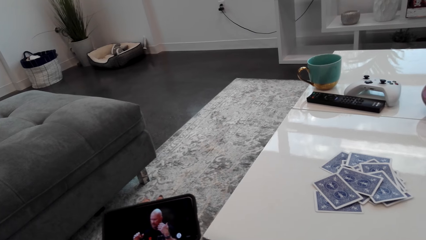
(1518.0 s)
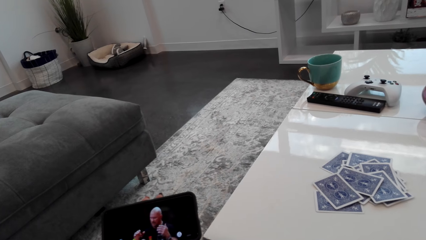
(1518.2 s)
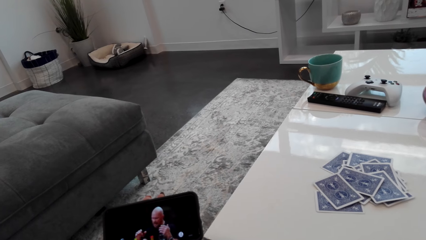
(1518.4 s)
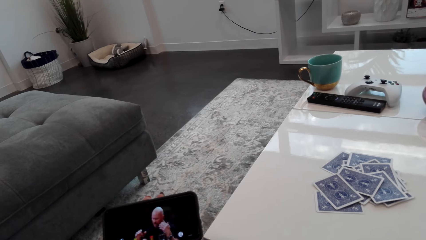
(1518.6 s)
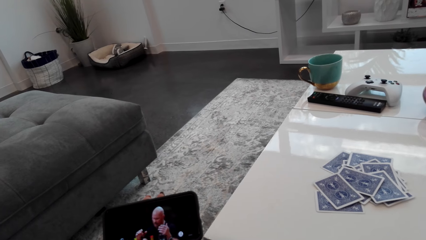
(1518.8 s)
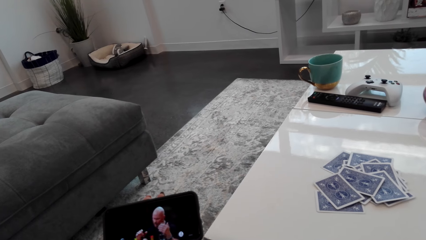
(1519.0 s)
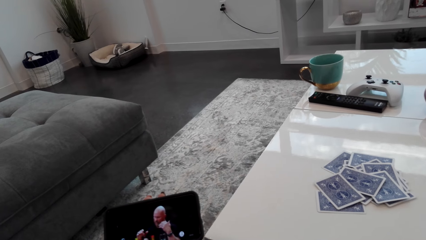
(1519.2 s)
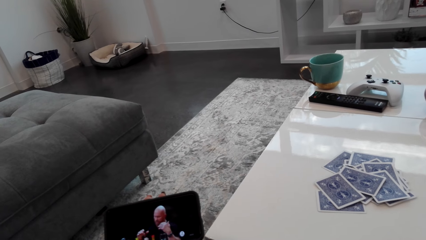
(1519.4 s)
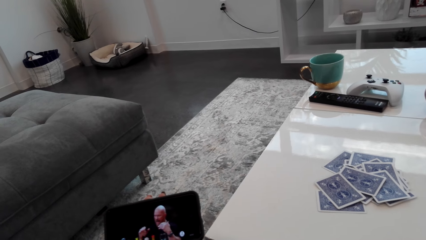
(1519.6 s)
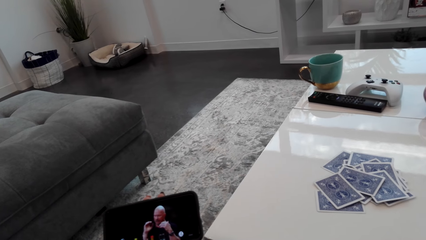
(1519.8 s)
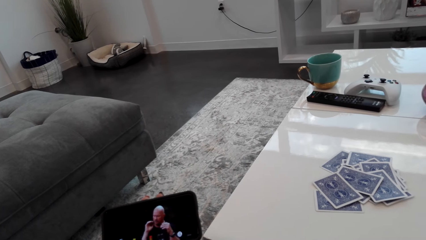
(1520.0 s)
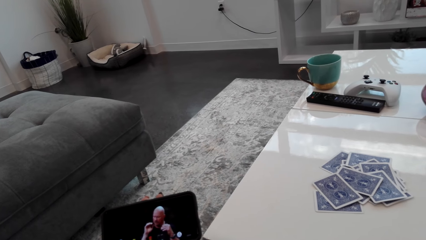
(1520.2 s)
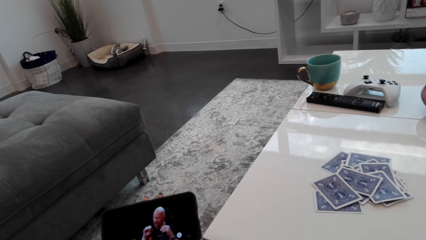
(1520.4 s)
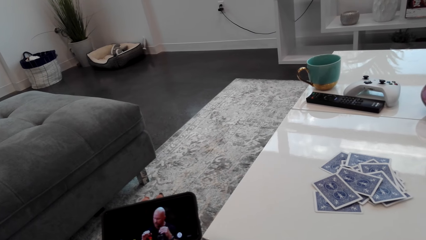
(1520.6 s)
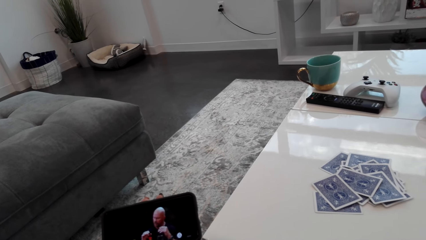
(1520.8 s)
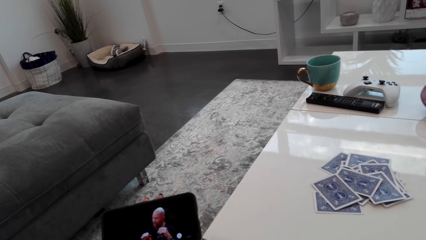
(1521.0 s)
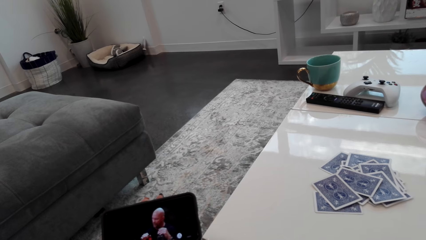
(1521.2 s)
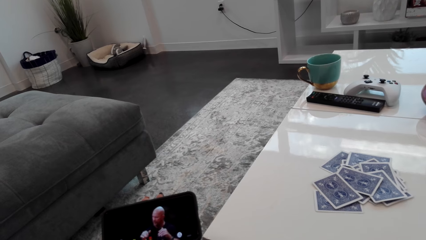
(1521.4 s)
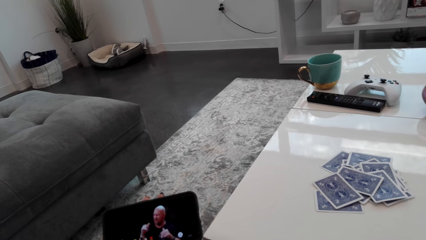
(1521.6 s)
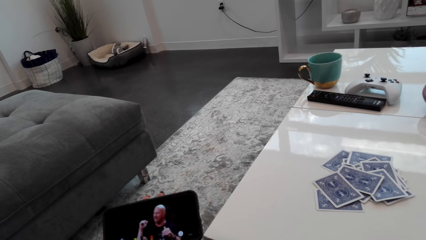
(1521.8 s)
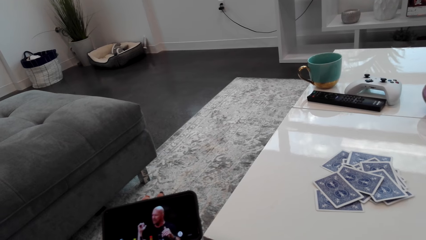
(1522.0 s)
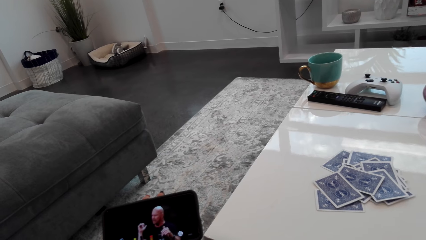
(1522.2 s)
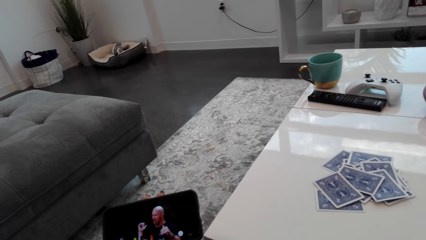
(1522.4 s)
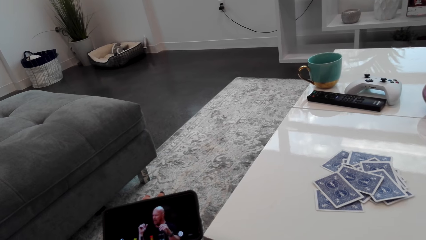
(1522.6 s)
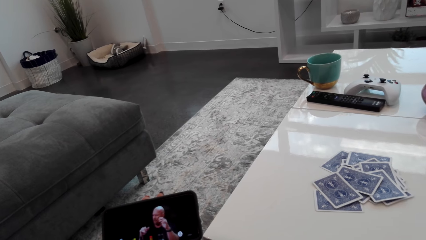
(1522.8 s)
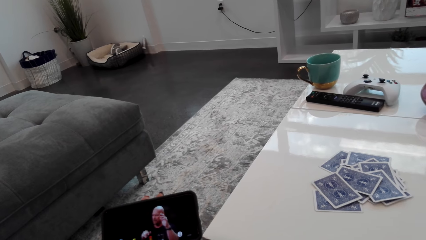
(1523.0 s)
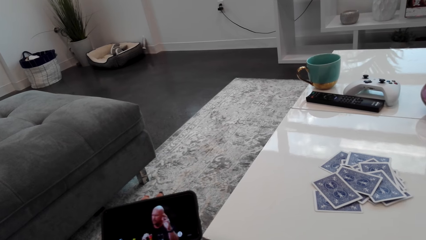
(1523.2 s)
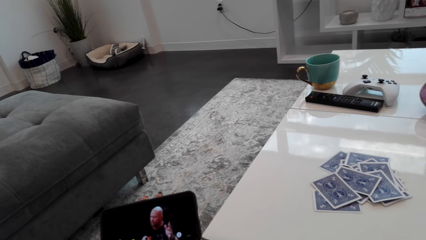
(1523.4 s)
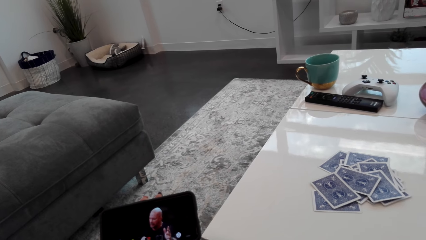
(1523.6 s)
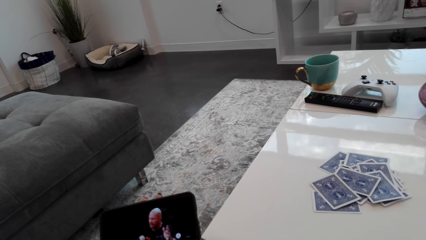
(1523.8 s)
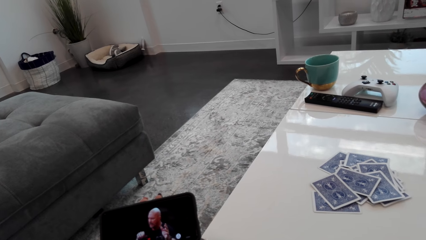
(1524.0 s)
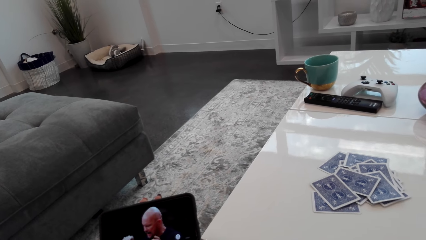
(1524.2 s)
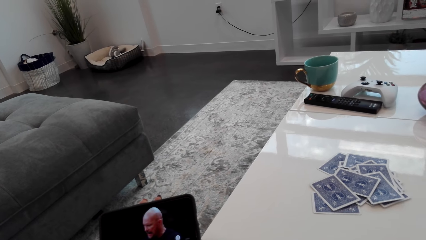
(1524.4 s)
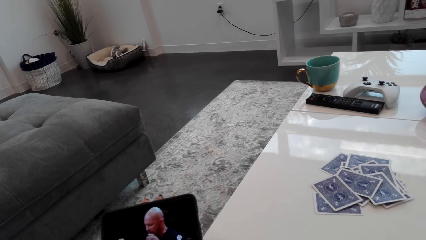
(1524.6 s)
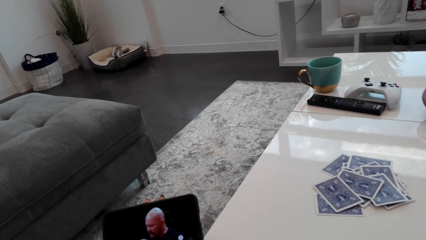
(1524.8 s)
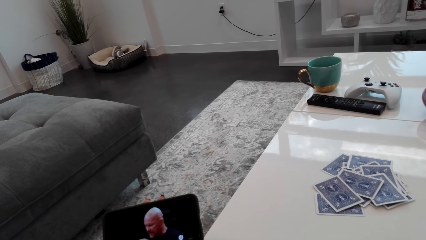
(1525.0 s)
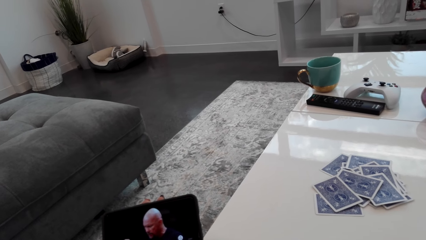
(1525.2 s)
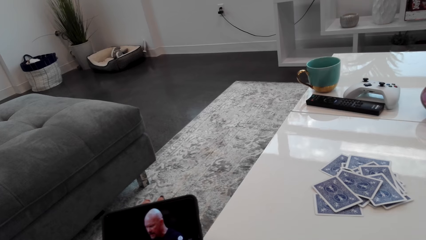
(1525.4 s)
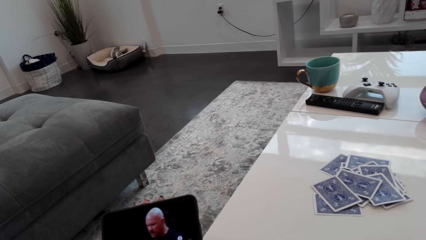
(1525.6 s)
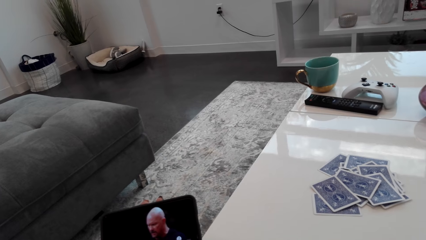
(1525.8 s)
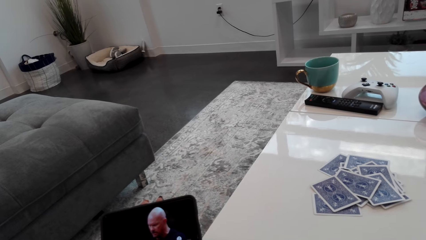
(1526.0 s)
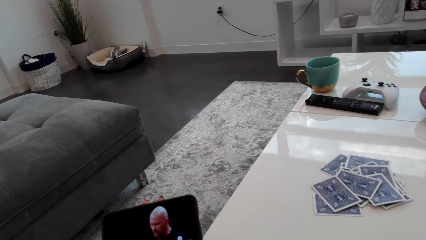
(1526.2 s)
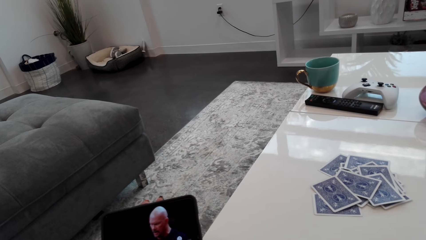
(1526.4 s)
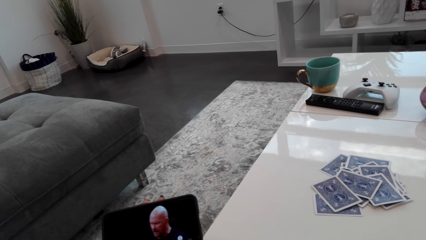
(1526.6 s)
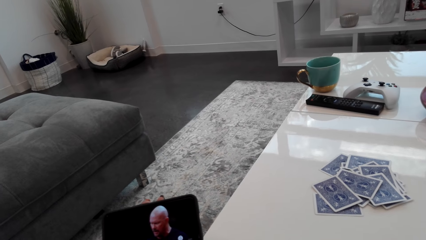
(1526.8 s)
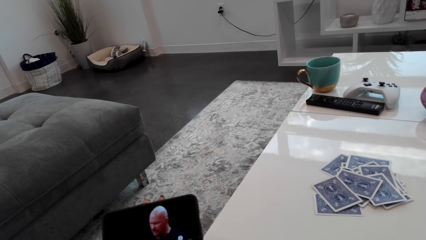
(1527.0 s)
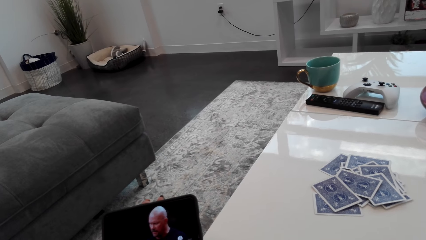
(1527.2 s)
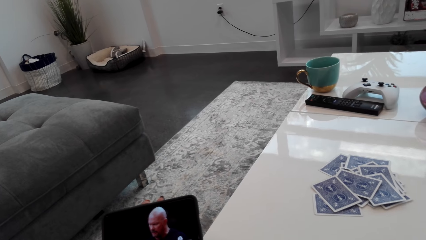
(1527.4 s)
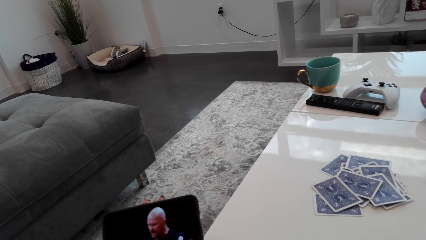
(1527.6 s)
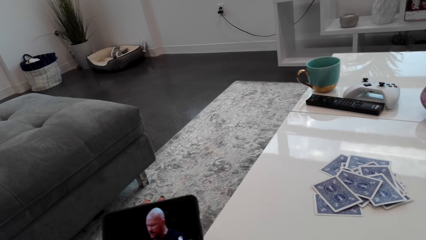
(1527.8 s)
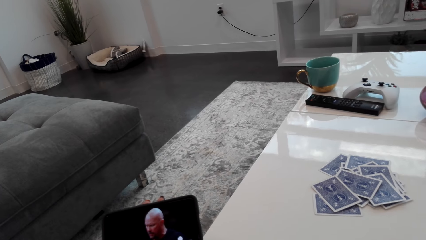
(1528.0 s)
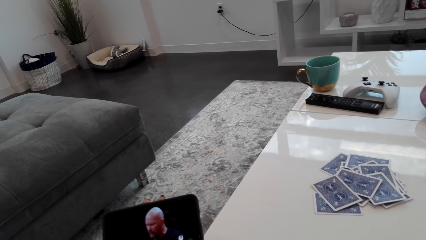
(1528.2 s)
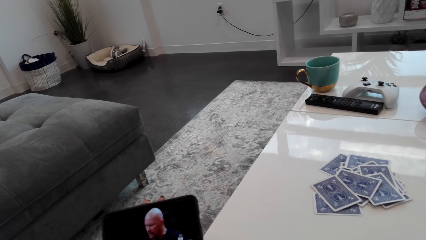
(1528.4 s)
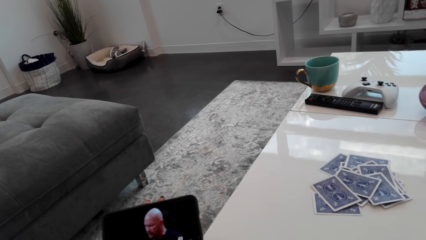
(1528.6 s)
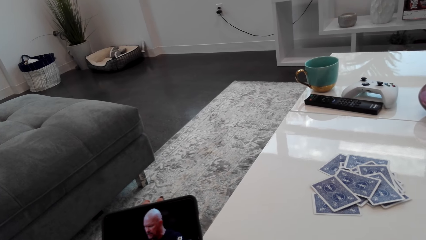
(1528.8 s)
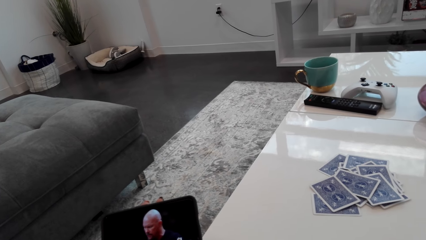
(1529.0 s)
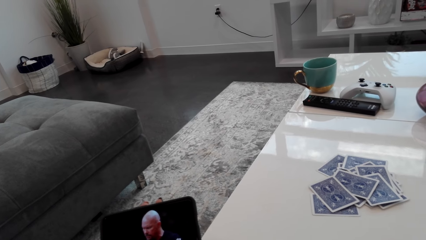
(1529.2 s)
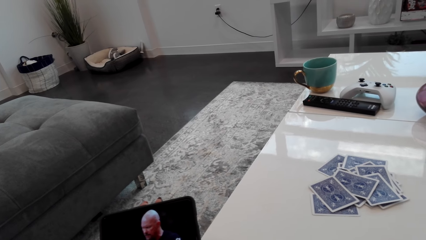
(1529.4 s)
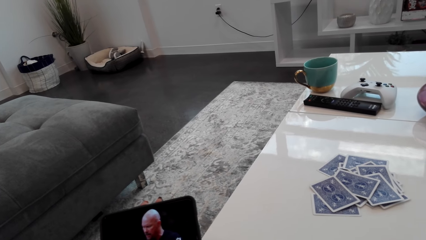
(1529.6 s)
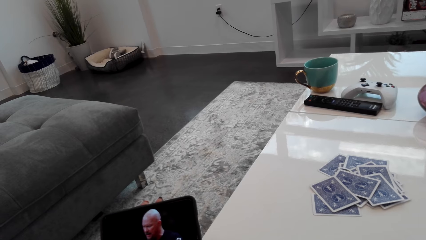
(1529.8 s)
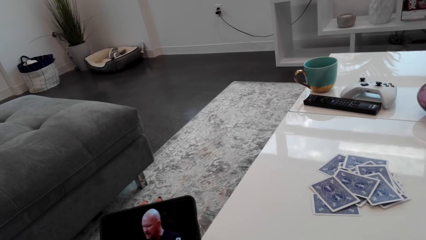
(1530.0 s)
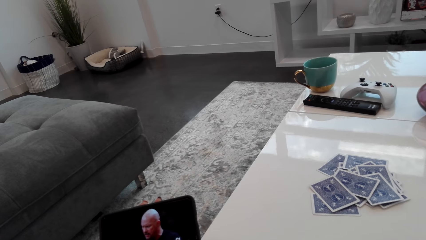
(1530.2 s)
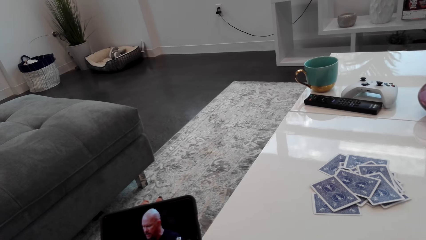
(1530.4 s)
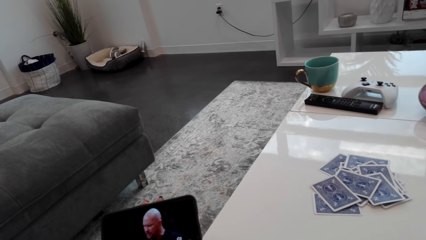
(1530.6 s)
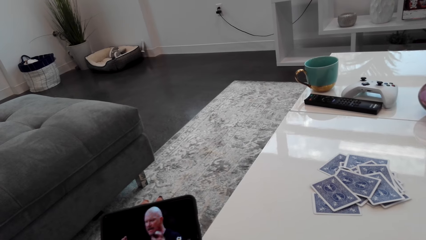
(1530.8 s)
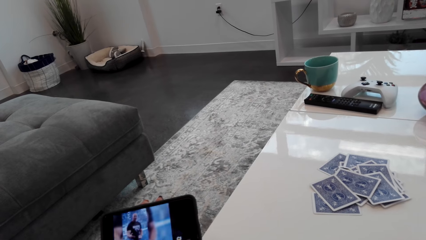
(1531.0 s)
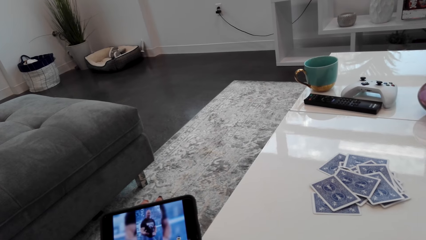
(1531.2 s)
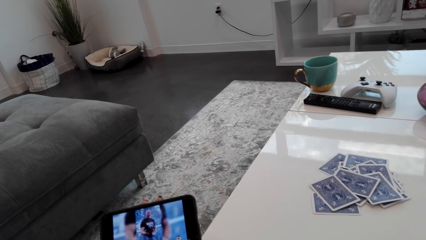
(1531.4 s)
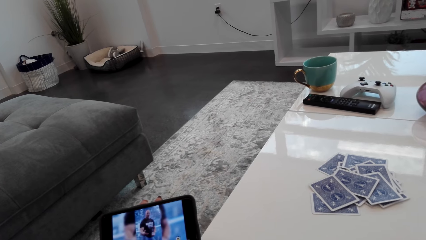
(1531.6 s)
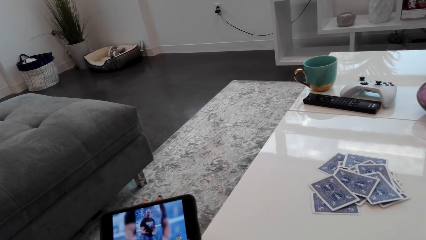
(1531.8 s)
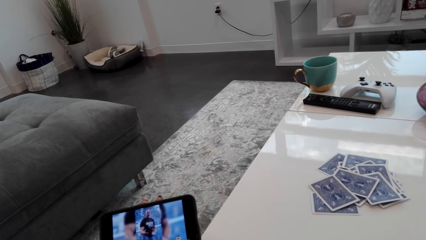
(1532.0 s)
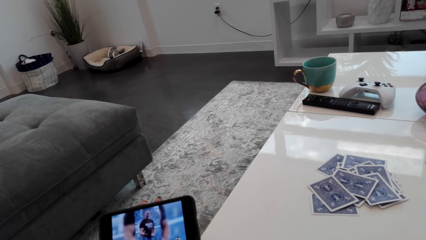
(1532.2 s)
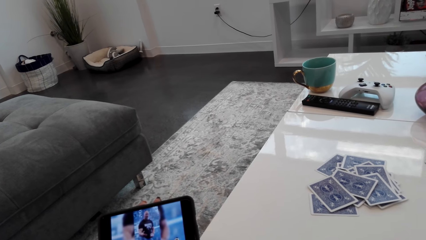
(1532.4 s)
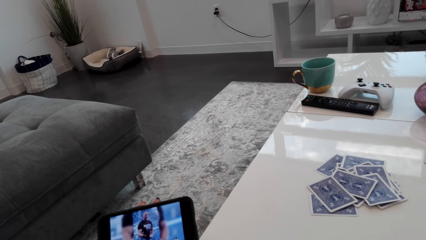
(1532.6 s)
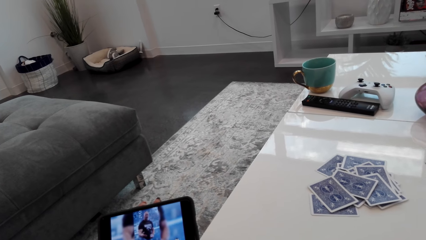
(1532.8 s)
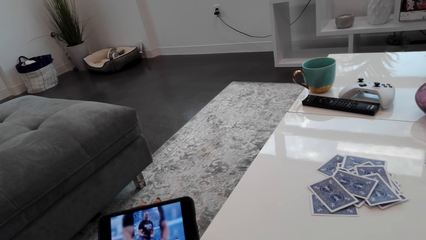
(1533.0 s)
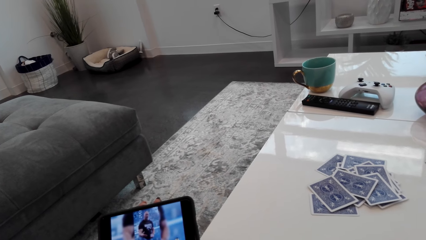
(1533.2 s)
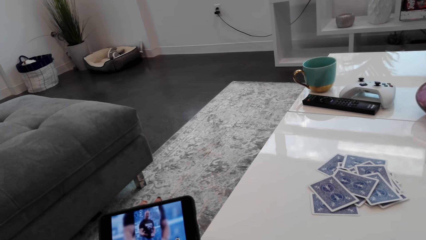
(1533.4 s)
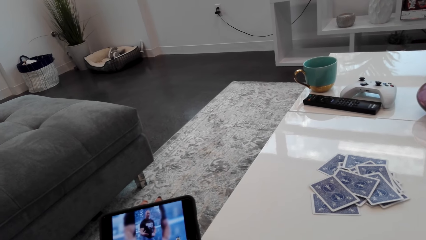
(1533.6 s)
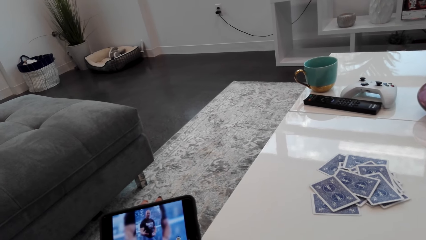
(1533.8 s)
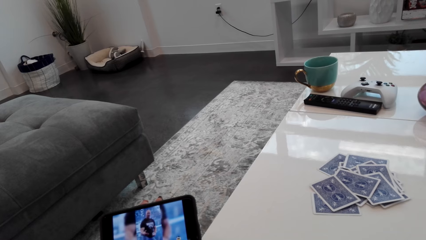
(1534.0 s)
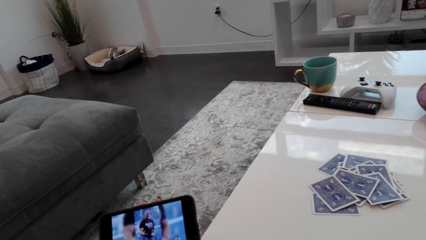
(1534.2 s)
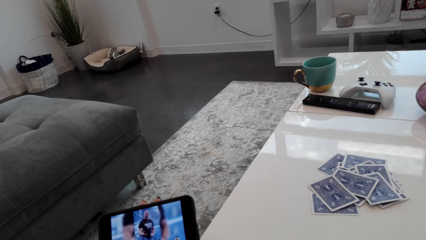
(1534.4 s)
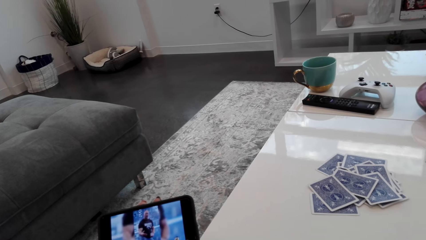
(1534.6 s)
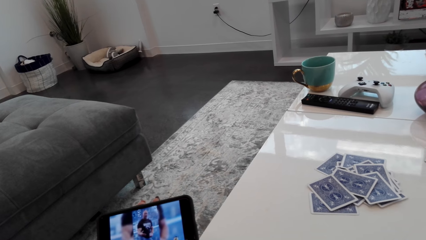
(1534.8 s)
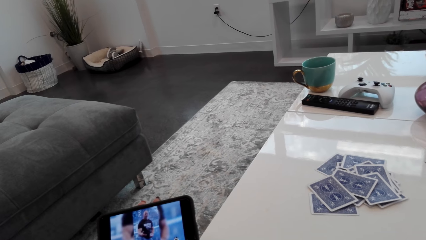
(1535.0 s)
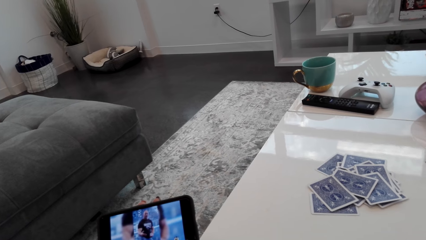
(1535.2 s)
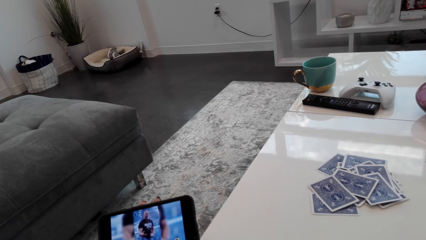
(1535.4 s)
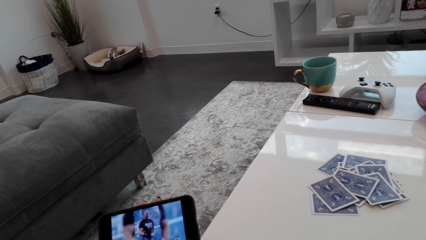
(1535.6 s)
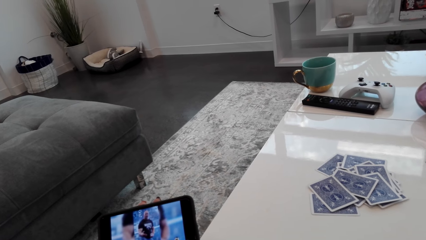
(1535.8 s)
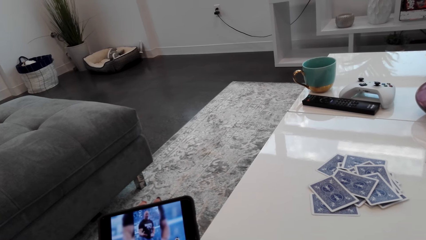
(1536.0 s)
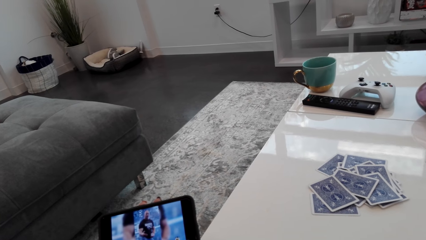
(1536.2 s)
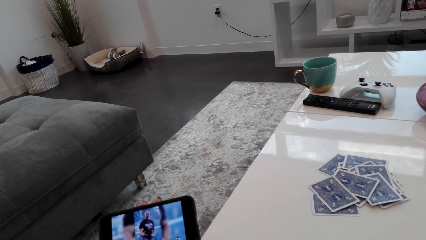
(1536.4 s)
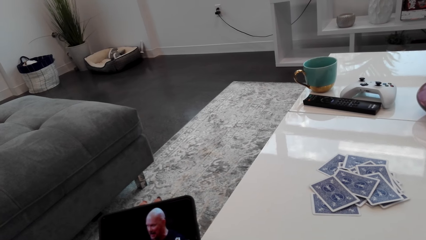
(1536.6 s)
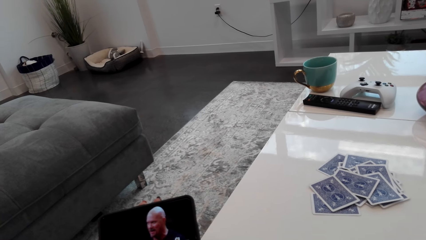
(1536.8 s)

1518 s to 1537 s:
The camera wearer is watching.
